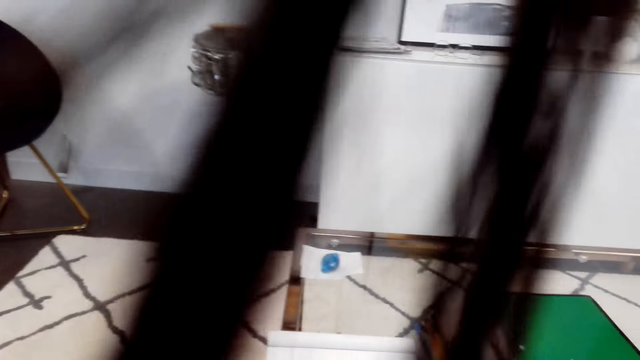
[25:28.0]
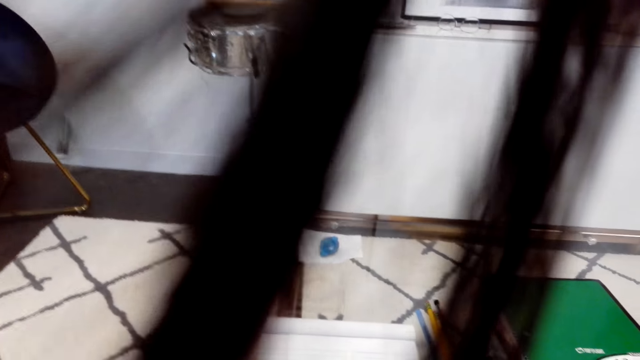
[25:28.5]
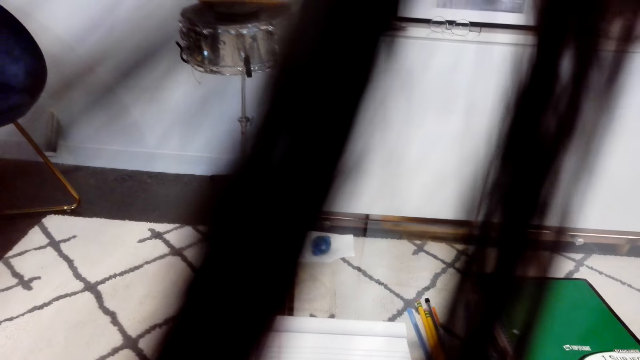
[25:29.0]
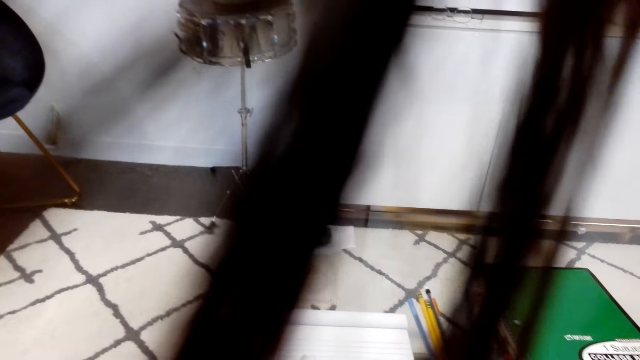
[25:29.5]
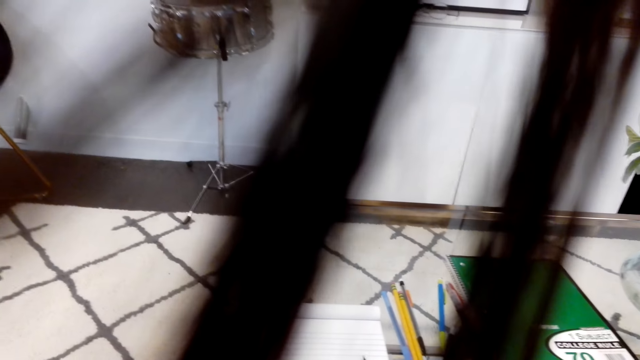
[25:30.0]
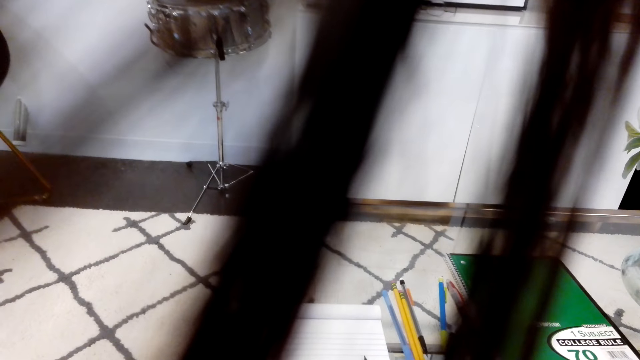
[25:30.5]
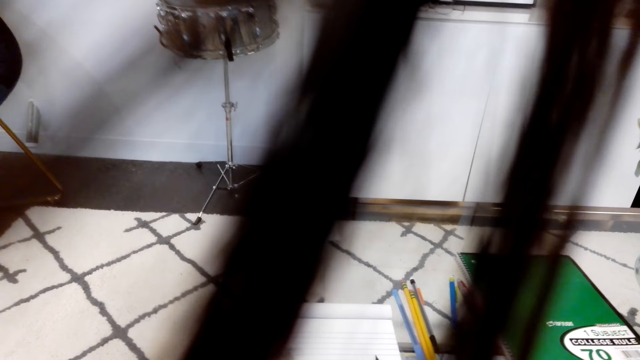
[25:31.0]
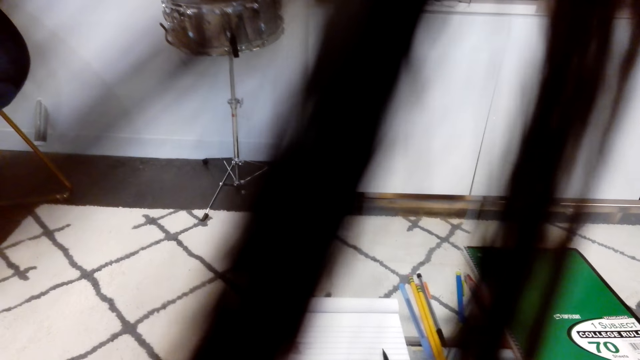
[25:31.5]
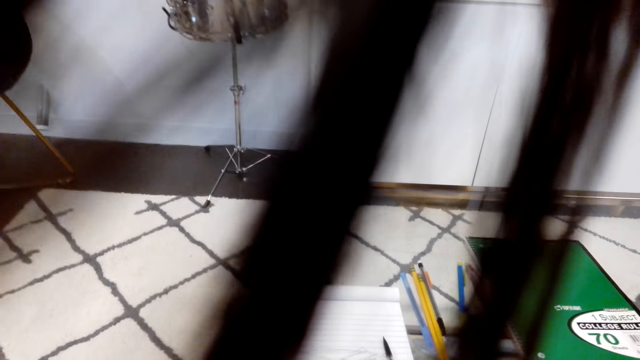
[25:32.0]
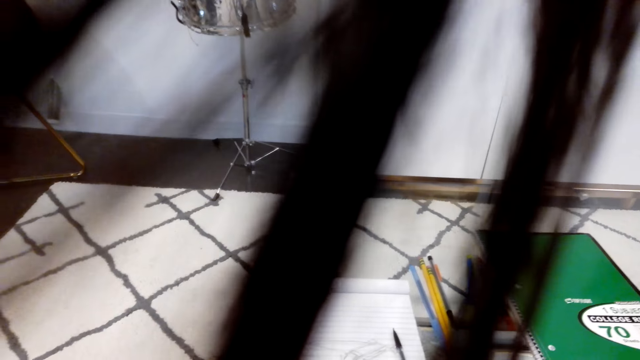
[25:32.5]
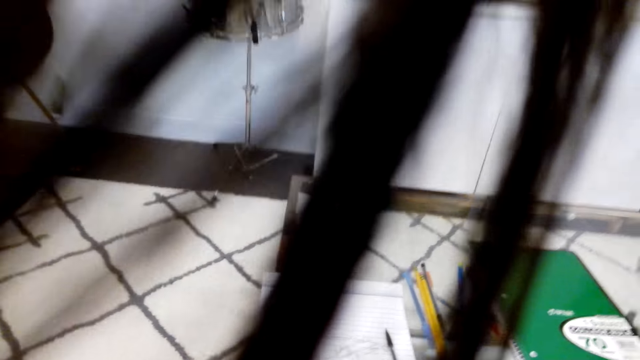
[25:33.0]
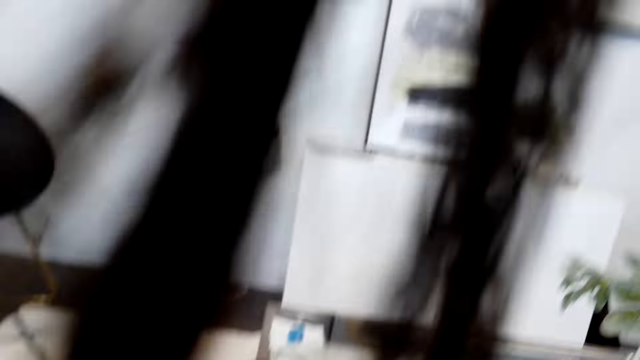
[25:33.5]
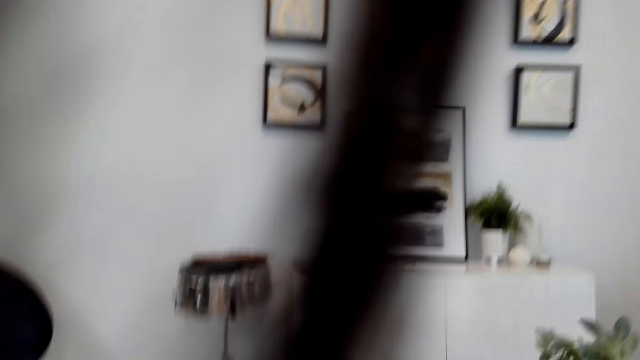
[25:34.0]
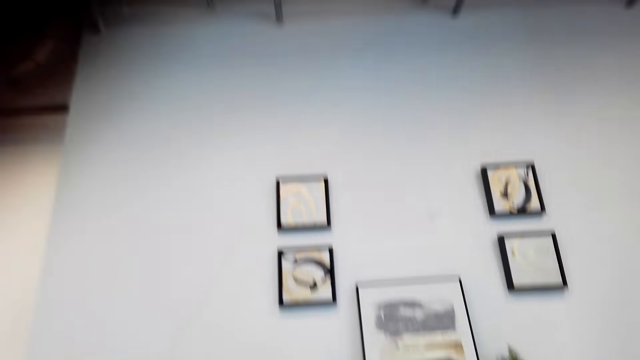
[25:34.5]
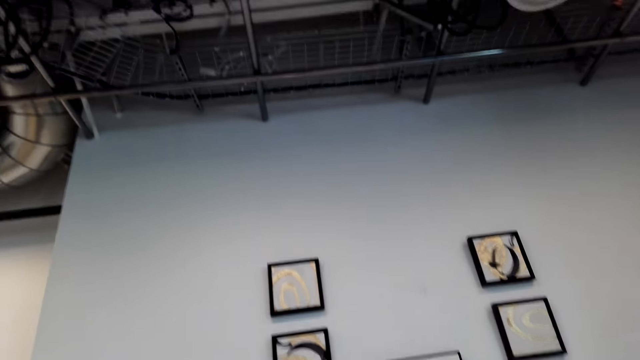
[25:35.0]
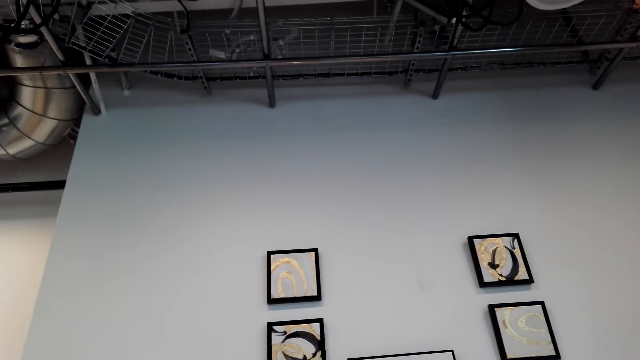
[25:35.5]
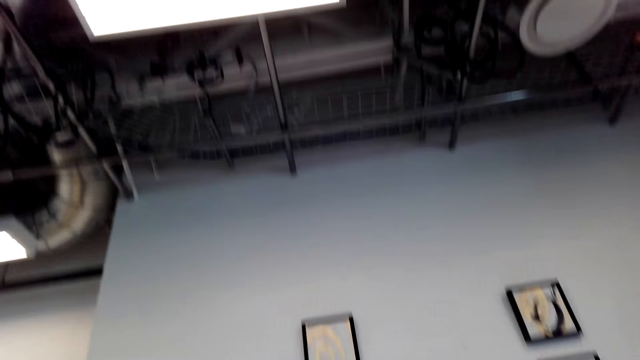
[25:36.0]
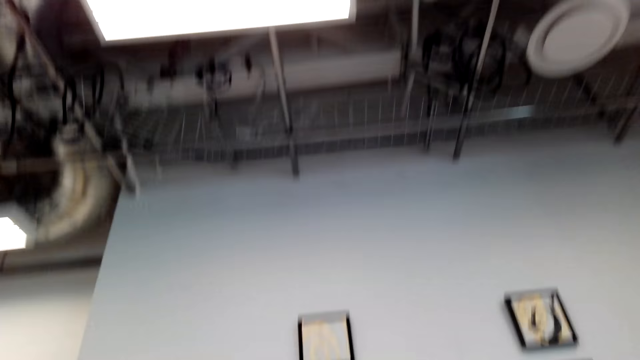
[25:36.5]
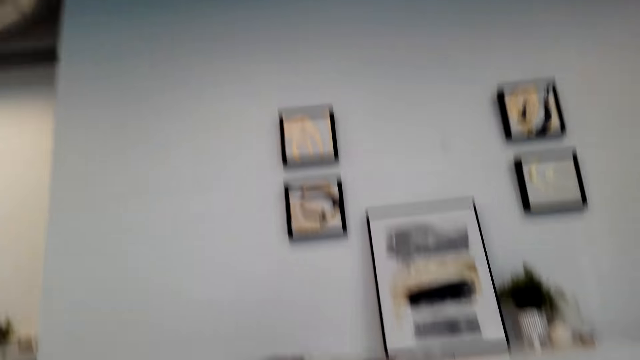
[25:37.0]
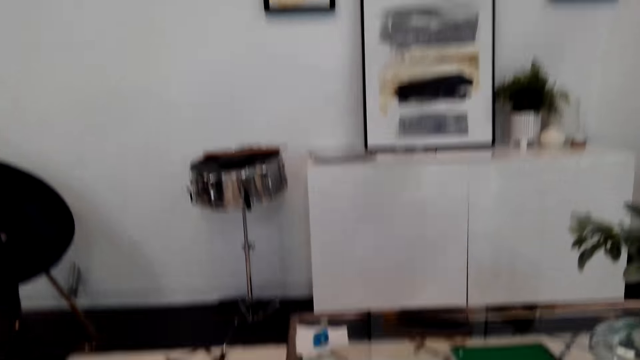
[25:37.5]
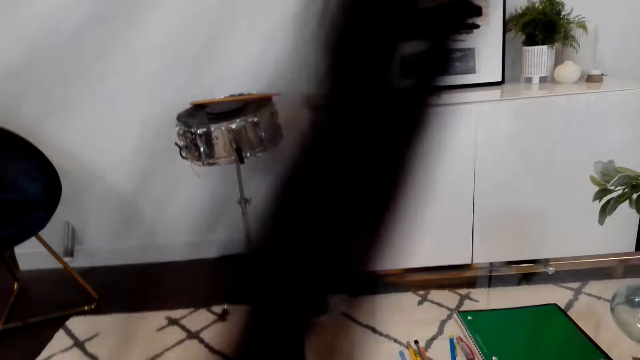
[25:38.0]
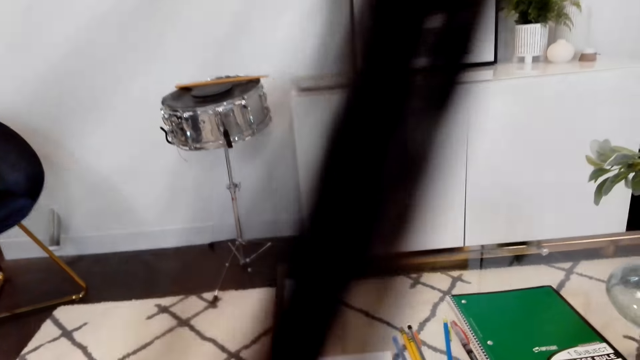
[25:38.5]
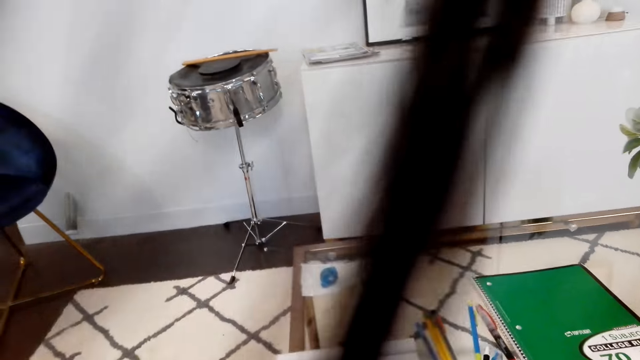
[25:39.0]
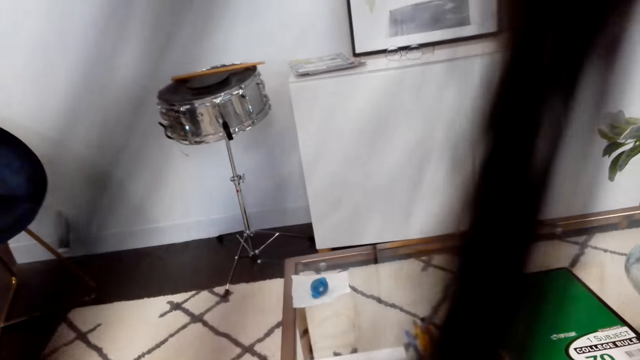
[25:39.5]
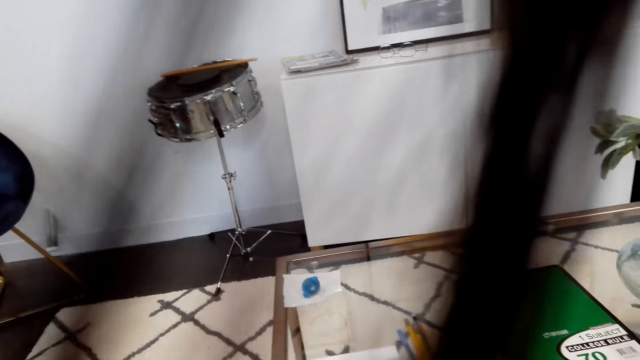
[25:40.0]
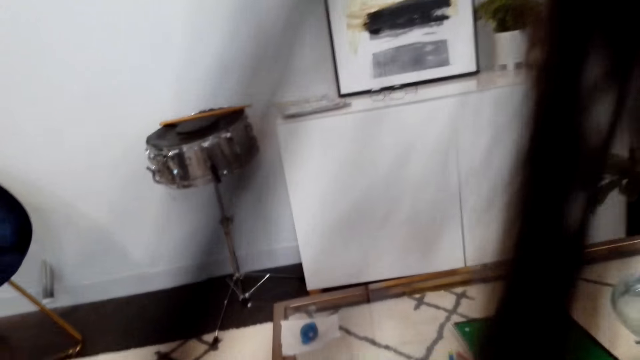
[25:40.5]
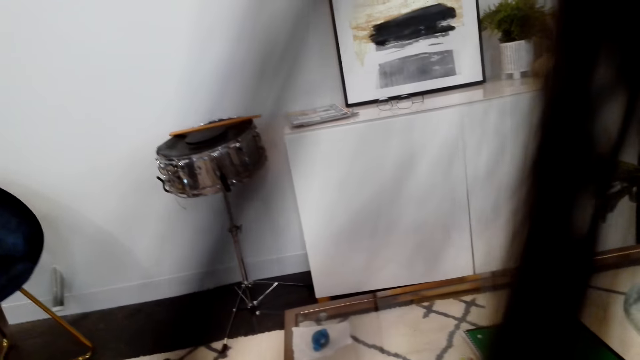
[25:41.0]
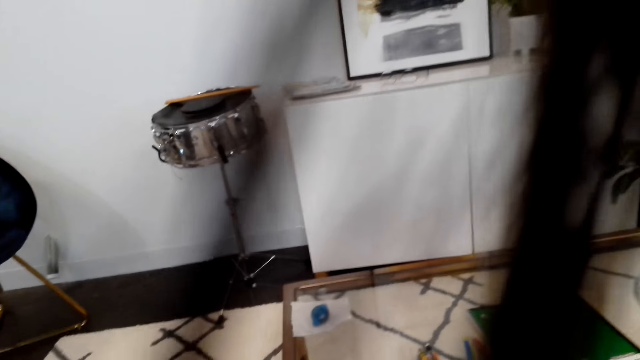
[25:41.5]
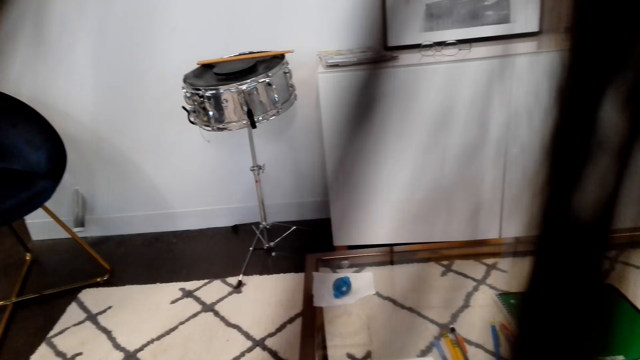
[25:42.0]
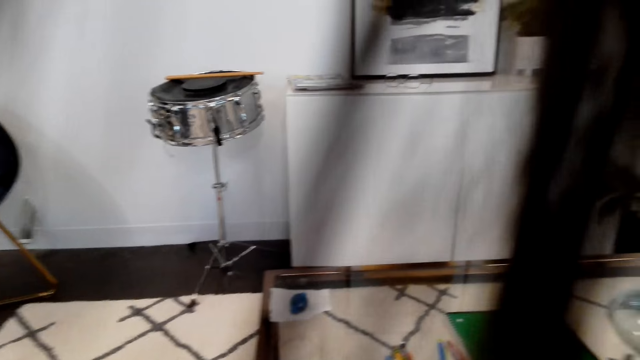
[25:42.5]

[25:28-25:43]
The camera wearer looks at the roof. They lift the left hand. They look at the wall. They stare at the table.

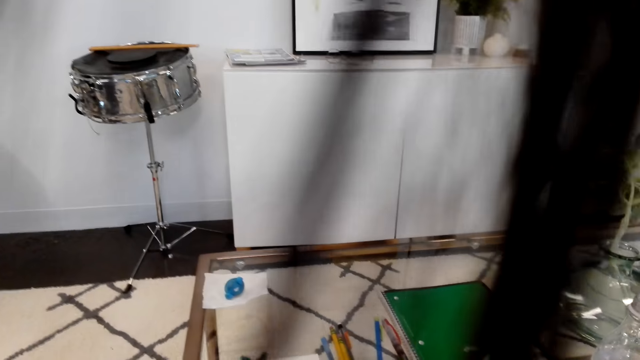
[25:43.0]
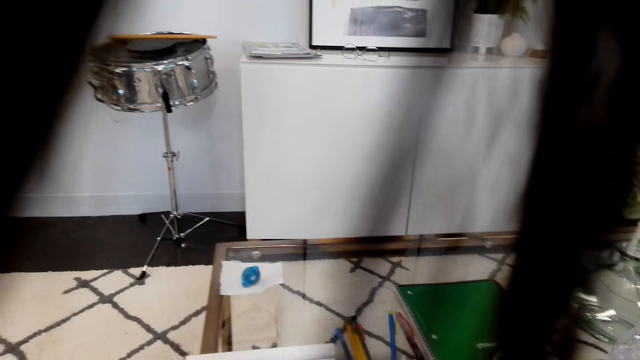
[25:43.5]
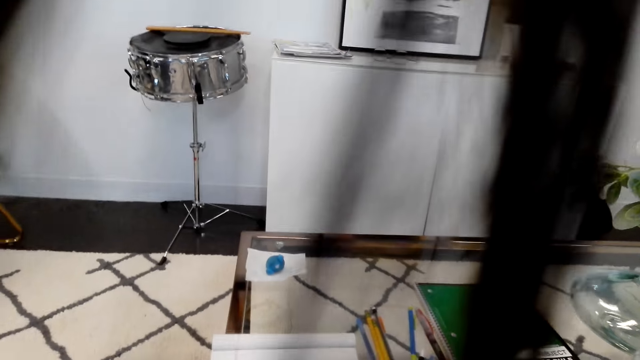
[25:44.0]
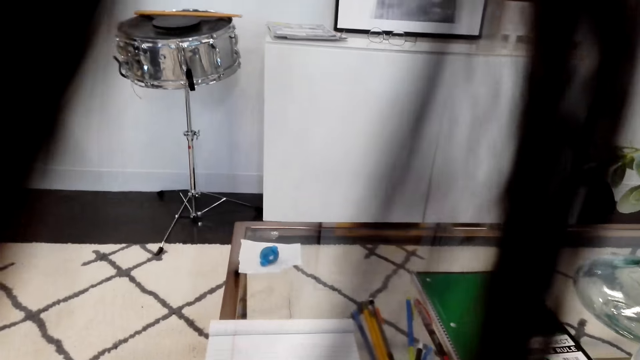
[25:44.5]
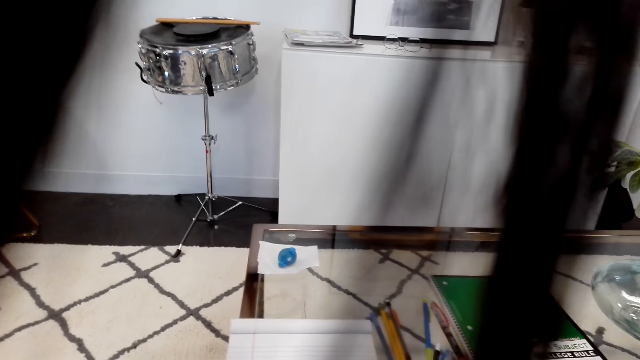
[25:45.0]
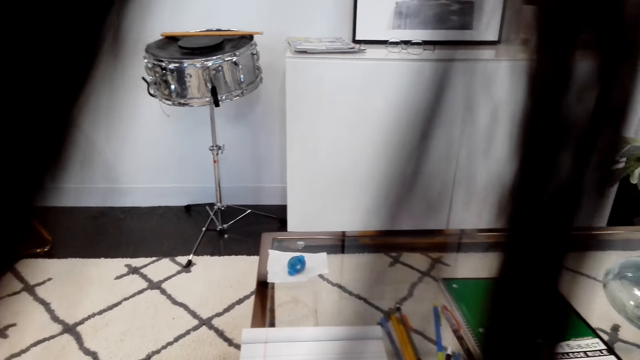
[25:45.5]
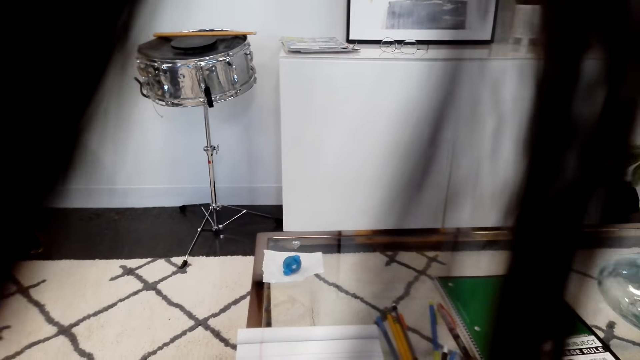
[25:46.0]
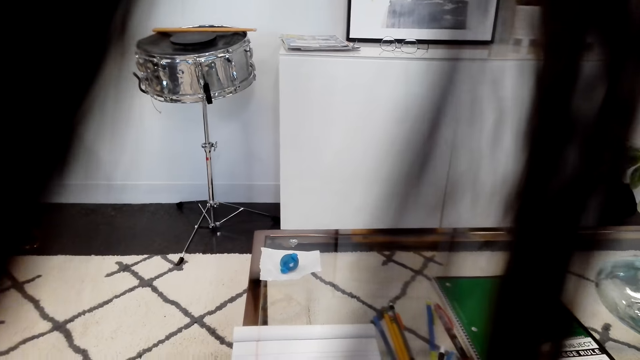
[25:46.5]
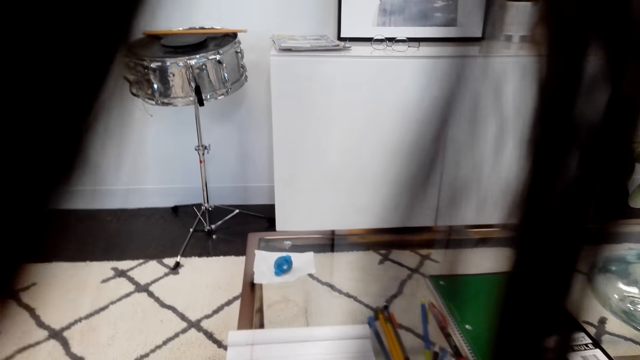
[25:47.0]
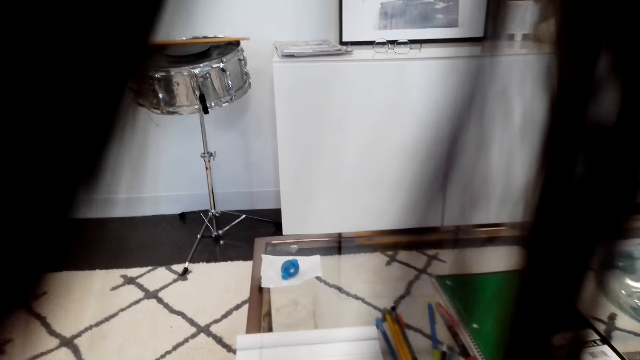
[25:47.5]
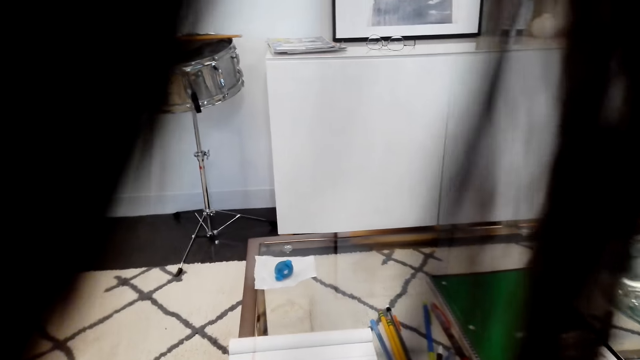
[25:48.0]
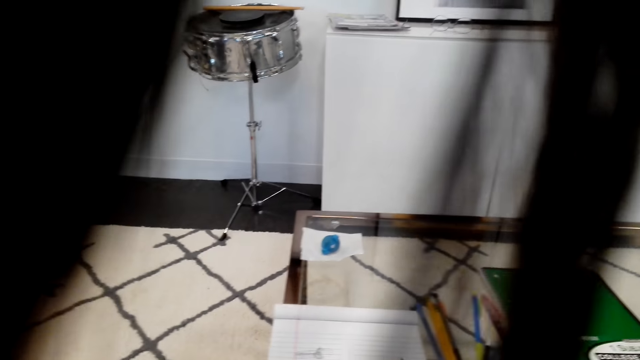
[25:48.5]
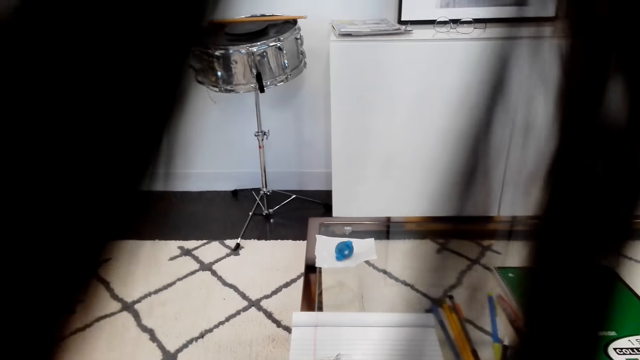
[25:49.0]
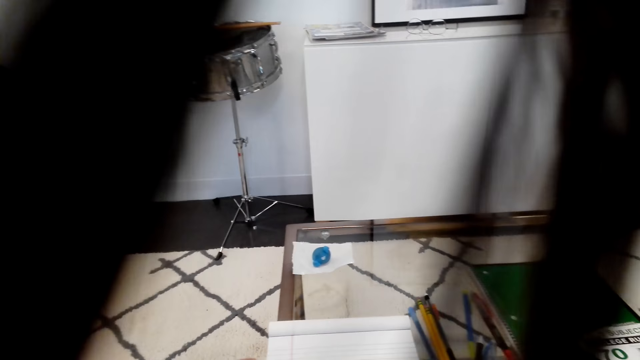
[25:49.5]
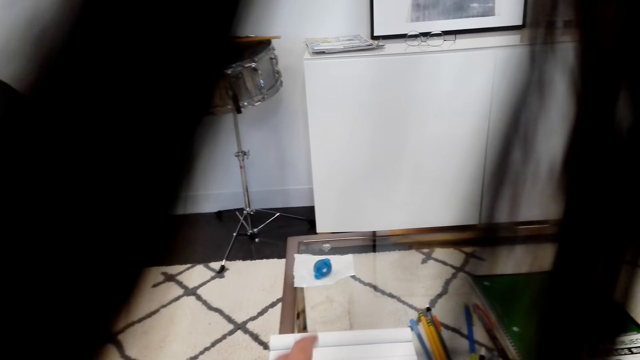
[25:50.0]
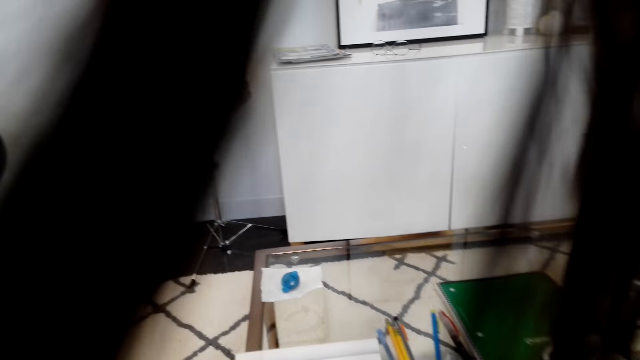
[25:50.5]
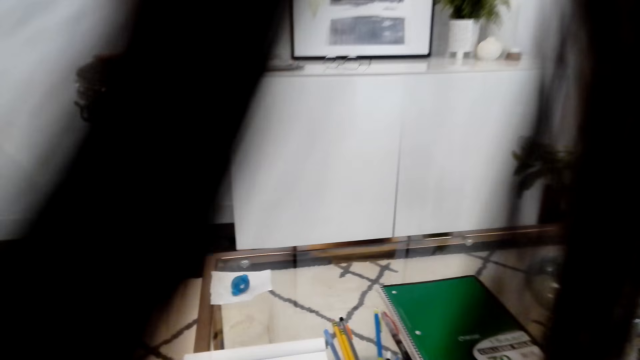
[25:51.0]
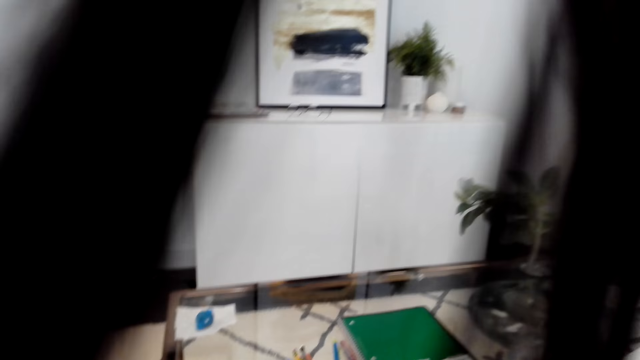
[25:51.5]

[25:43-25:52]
The camera wearer moves a hand. They stare at the table.
